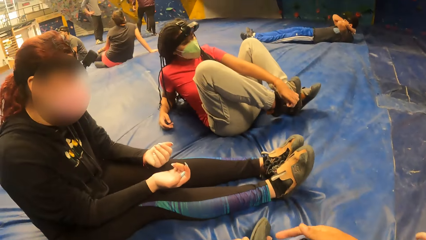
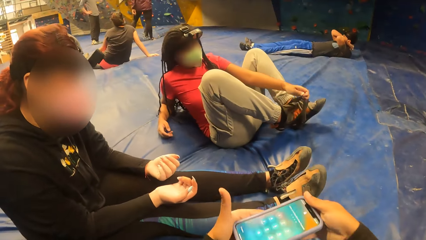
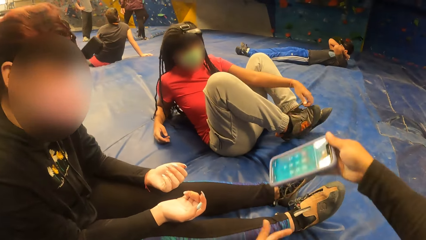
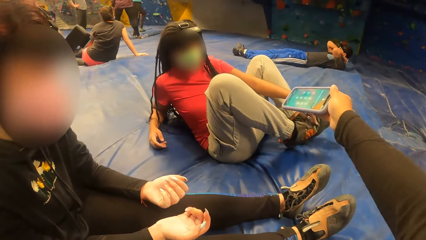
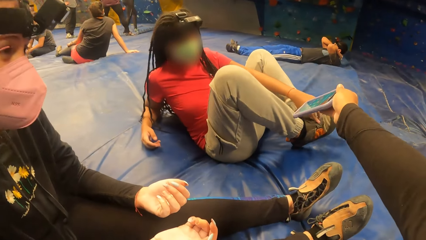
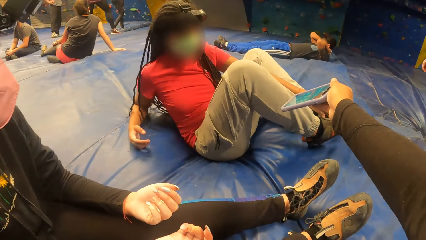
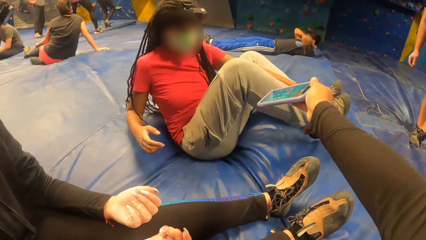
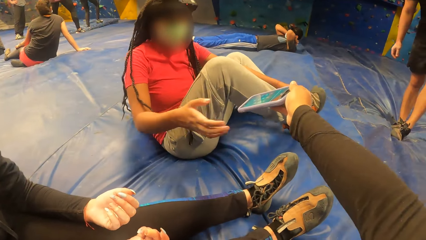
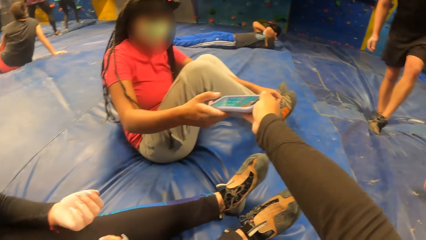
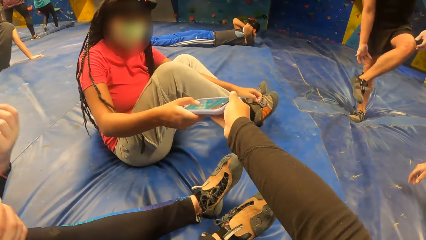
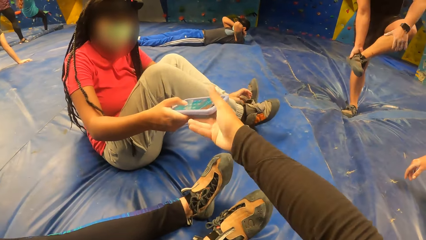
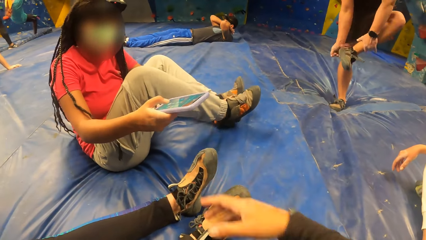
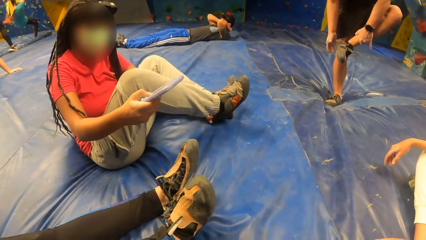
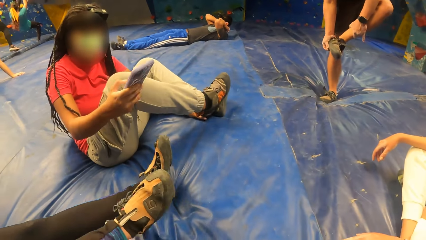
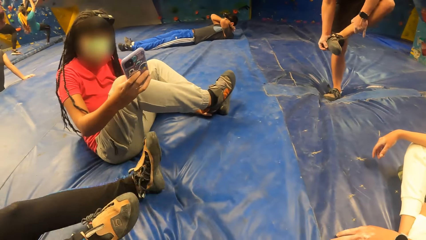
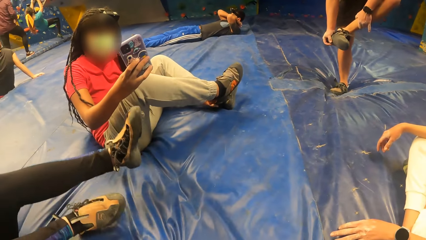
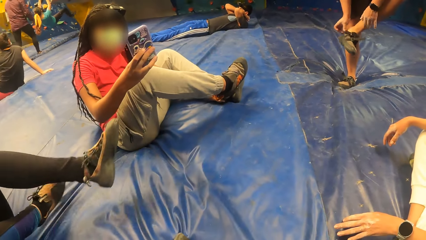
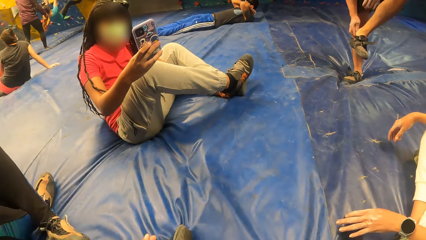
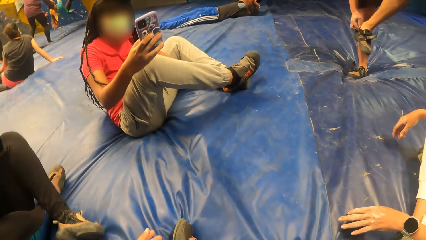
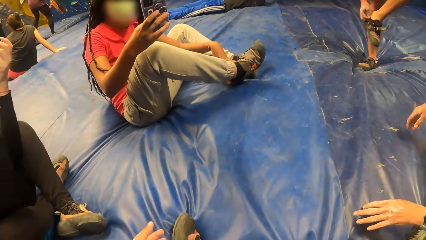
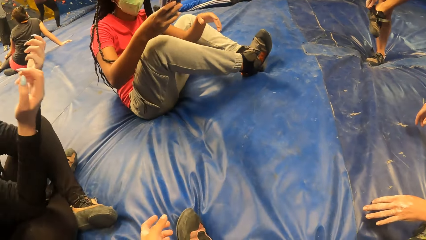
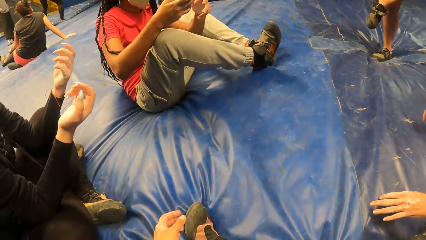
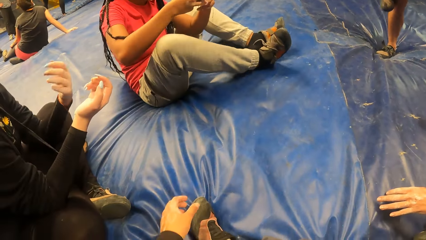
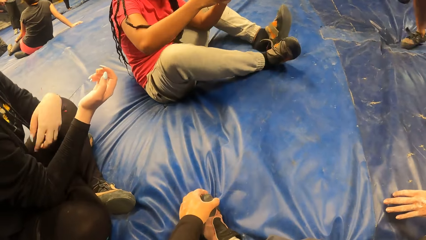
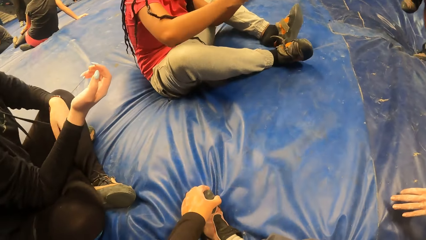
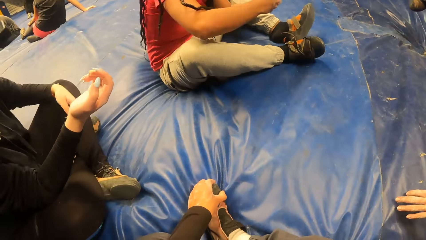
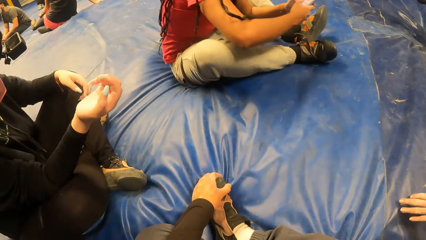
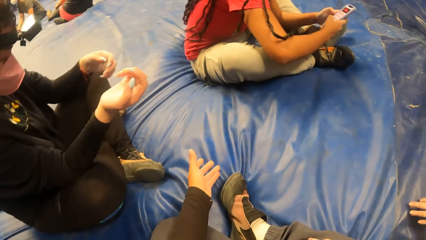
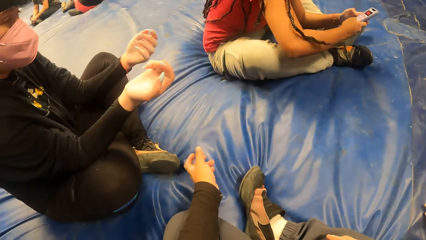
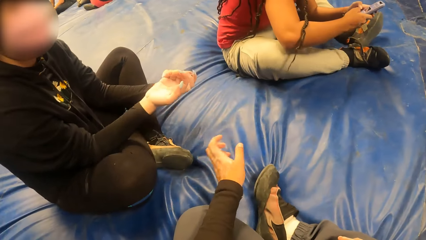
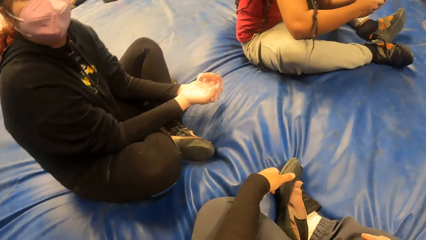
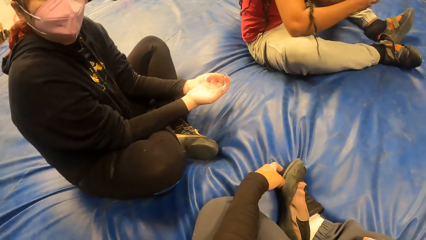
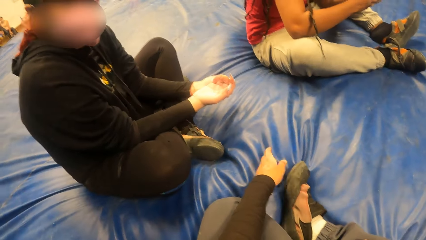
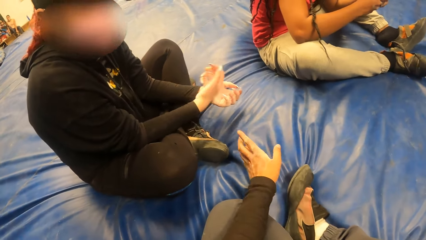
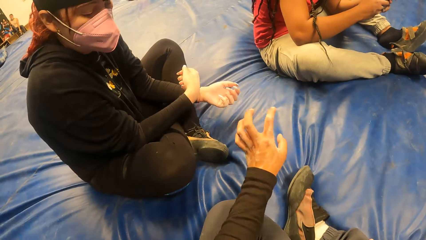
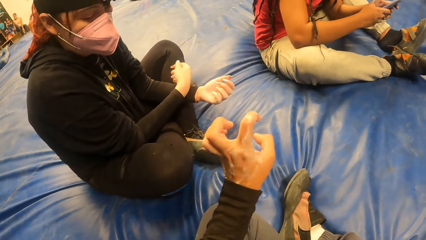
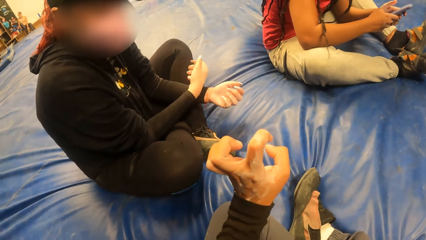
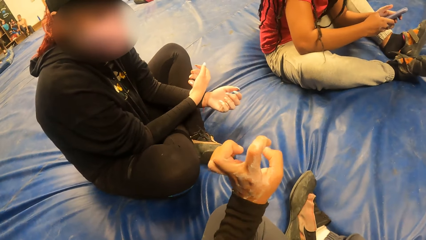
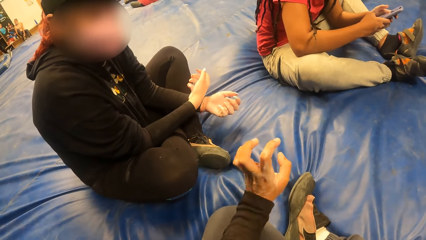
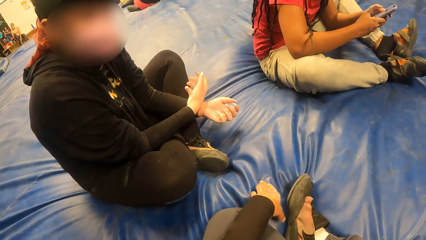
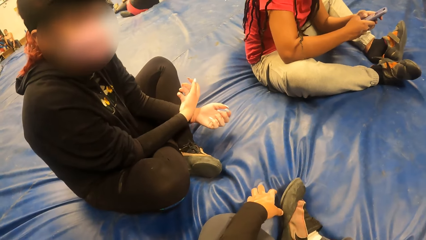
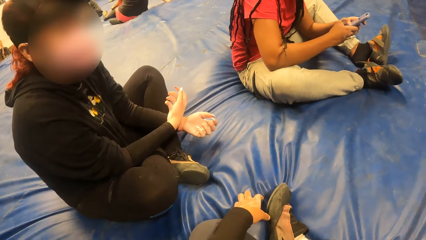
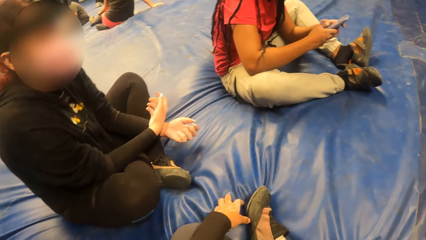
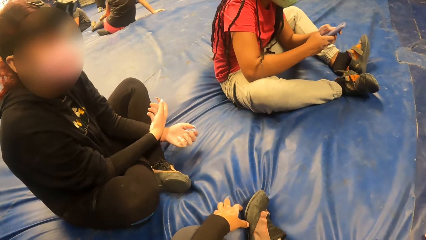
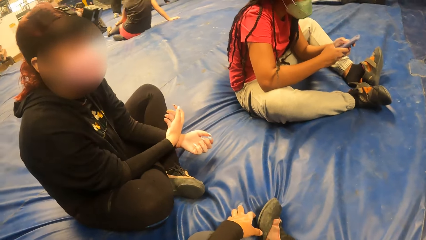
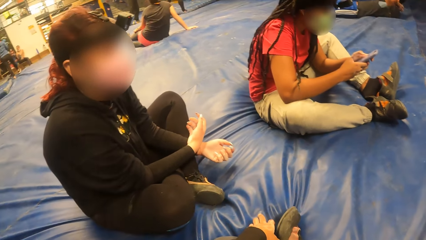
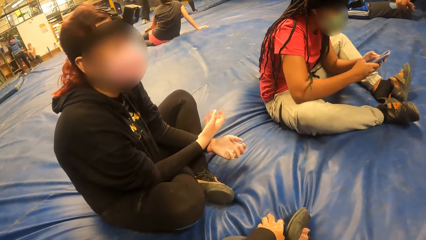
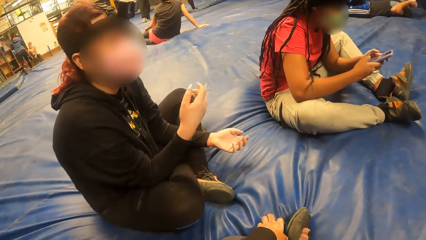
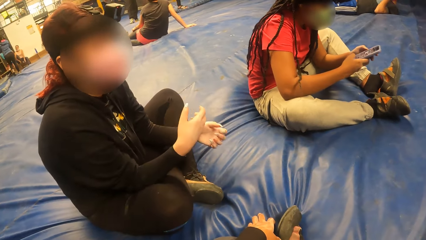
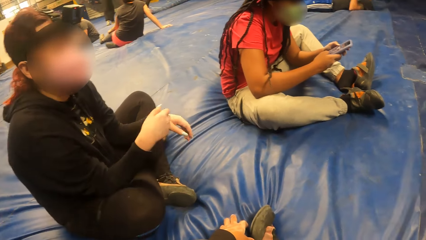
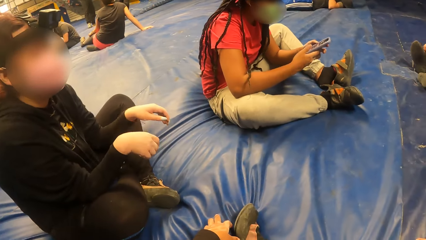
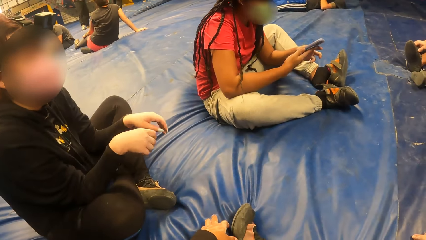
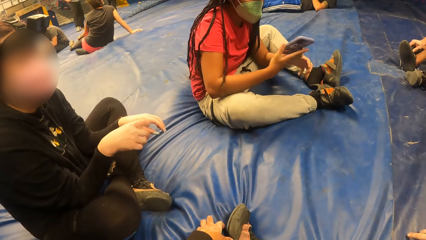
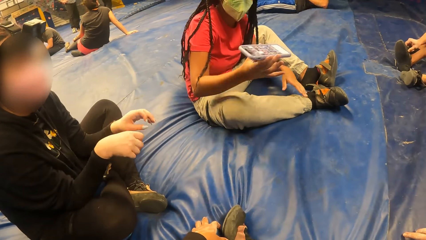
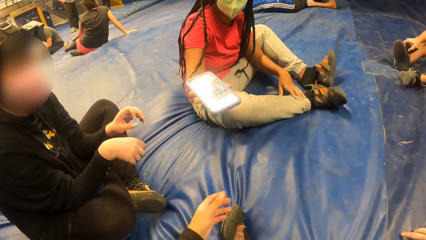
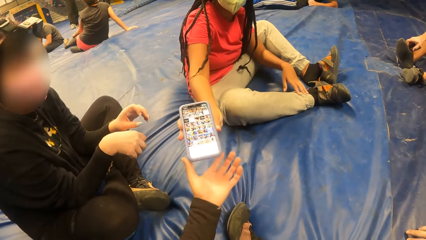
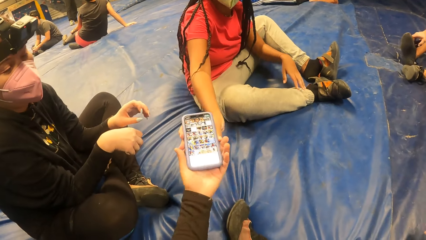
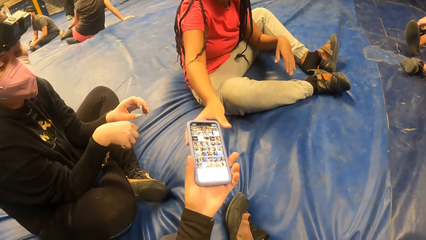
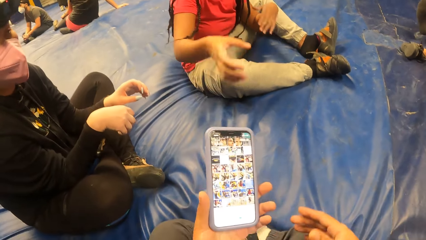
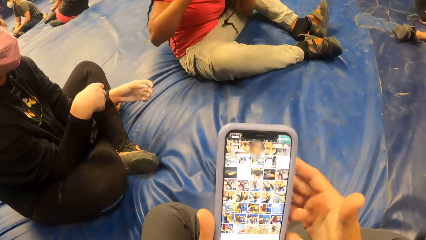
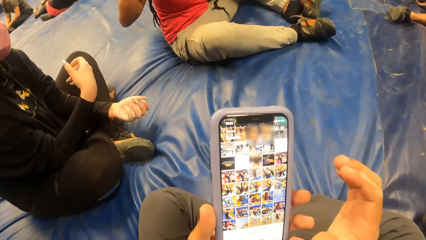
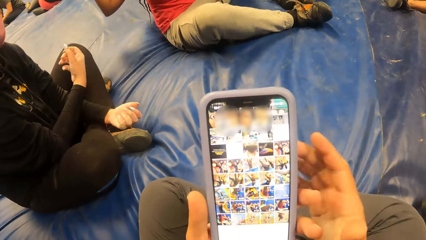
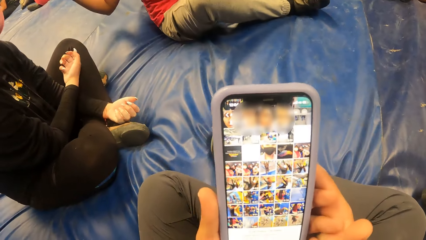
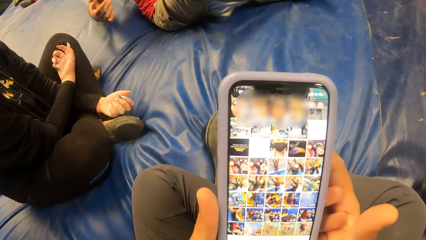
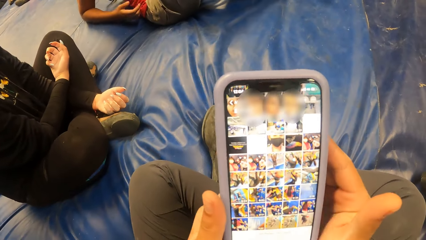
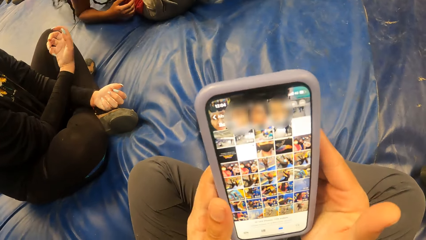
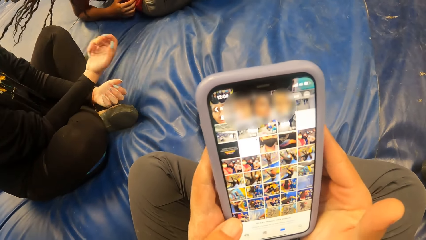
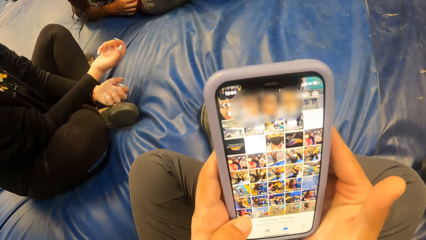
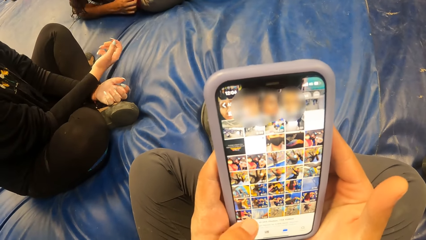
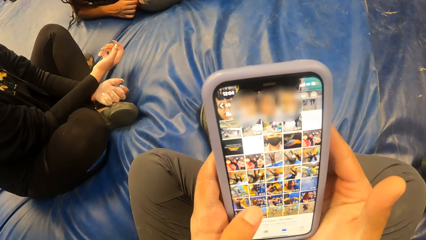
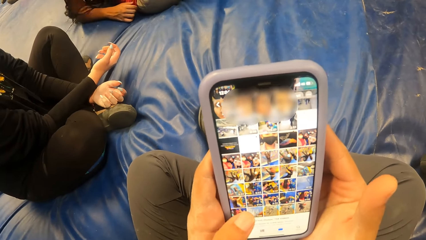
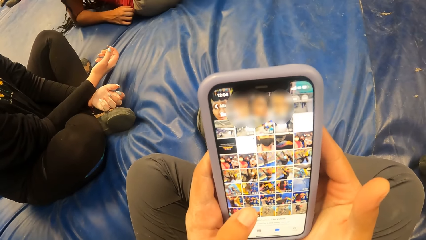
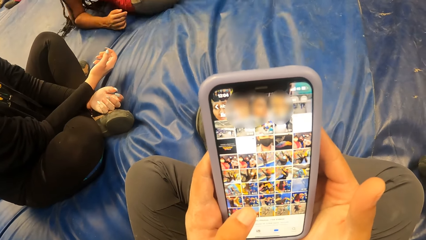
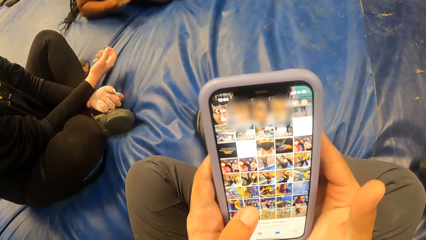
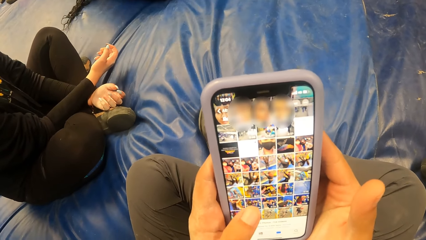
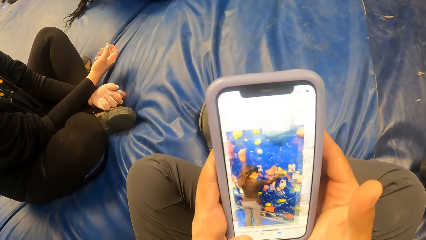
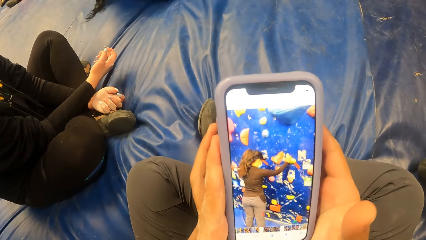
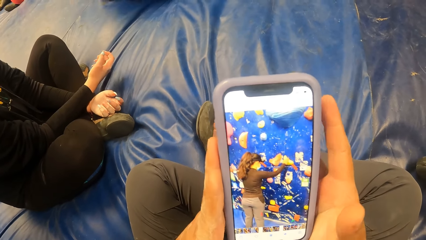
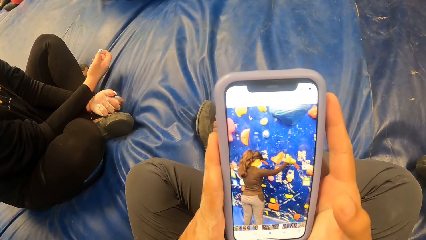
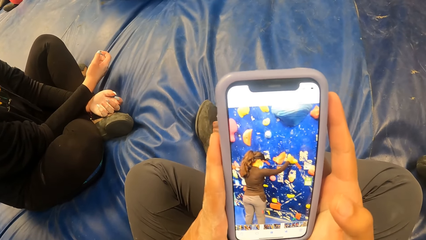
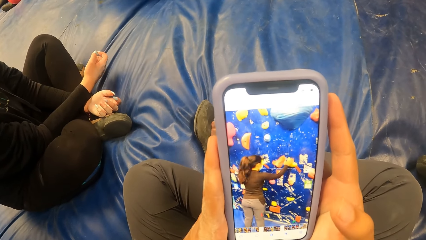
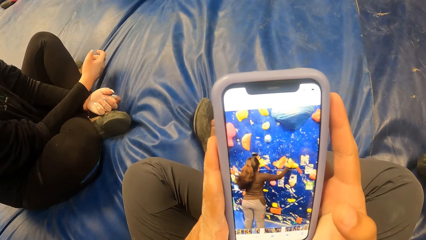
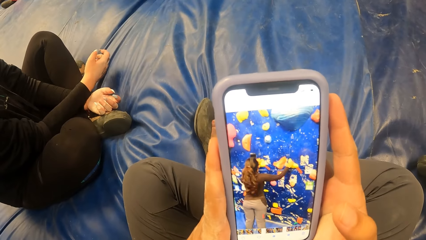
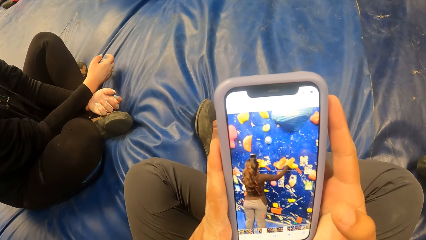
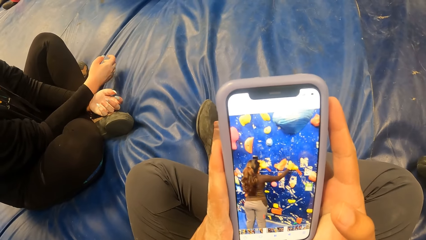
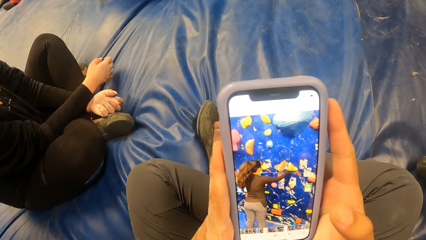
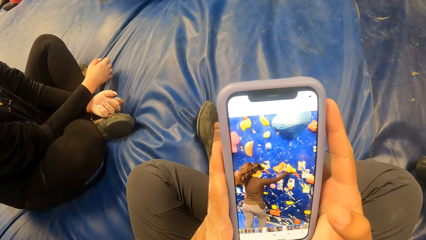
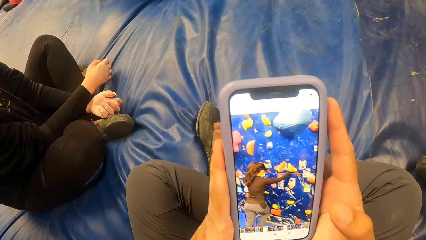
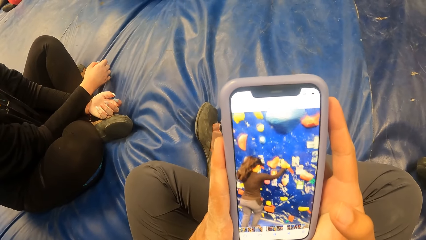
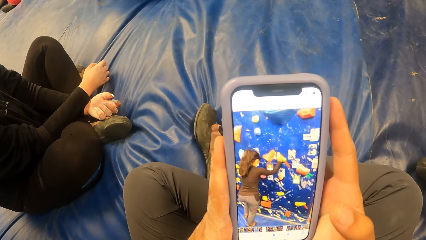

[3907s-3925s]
The camera wearer passes the phone to a woman with her right hand. The woman collects the phone from the camera wearer with her right hand. A man removes his shoes with his left hand. The woman operates the phone with both hands. The camera wearer interacts with another woman. She talks to the other woman. She collects the phone from the first woman with her left hand. She operates the phone with both hands. She looks at pictures and videos on the phone.
